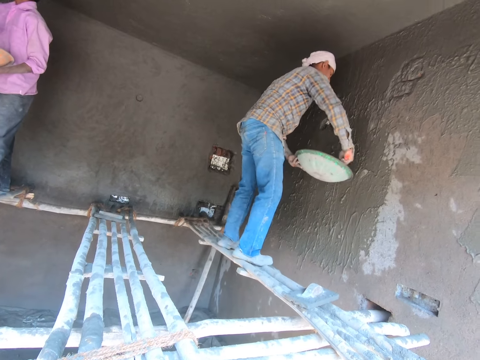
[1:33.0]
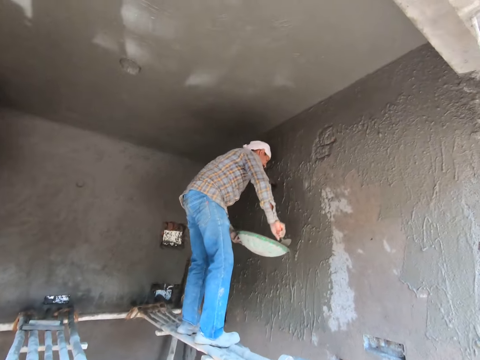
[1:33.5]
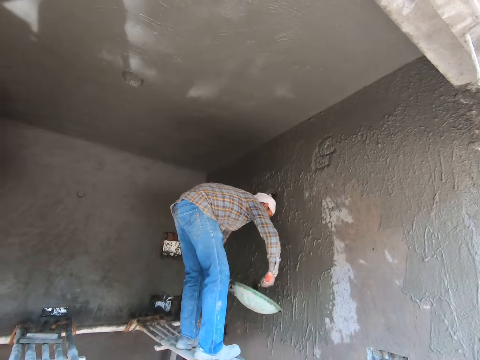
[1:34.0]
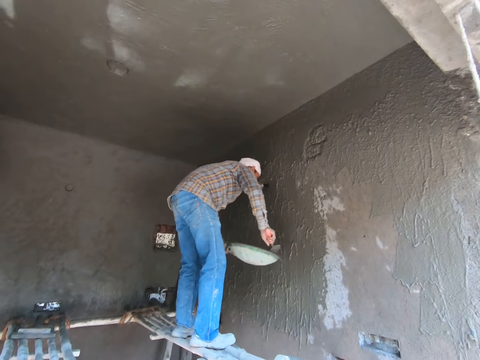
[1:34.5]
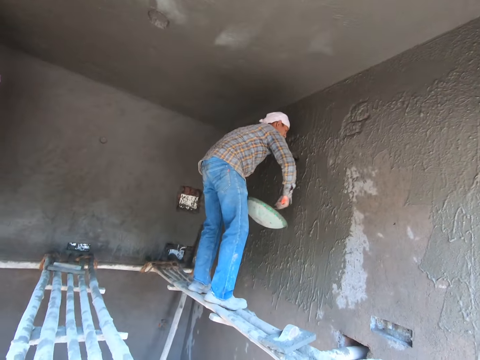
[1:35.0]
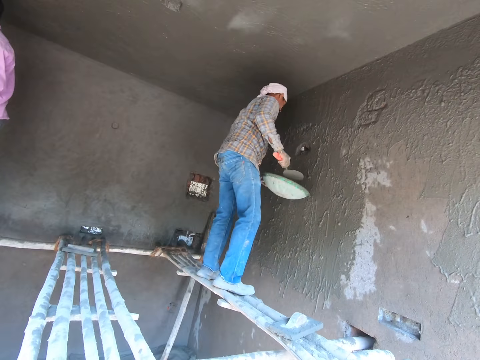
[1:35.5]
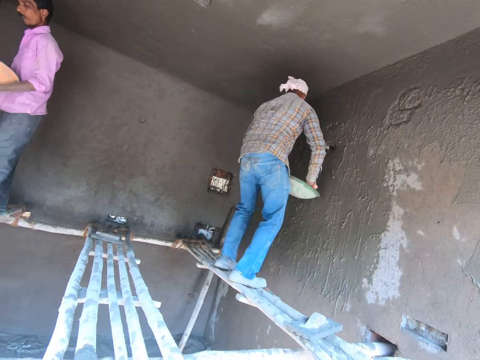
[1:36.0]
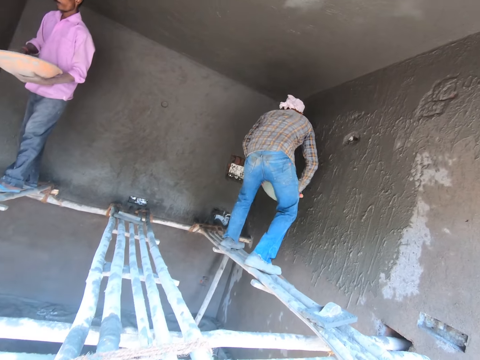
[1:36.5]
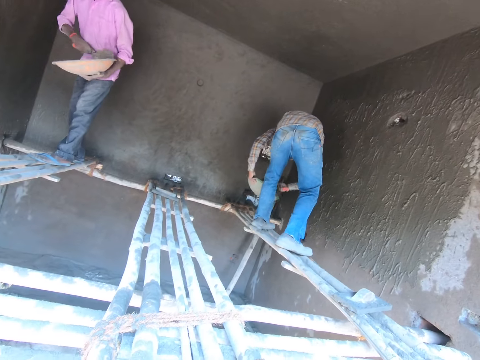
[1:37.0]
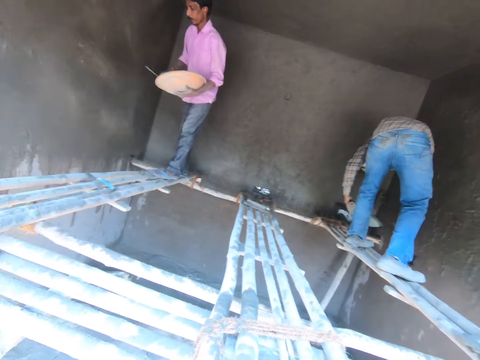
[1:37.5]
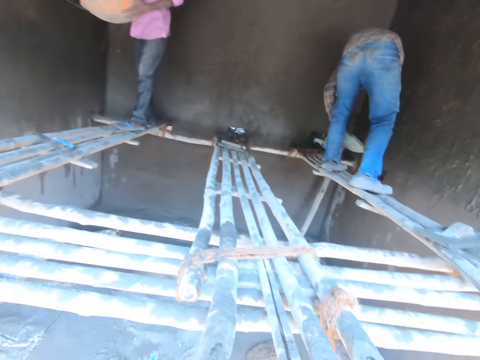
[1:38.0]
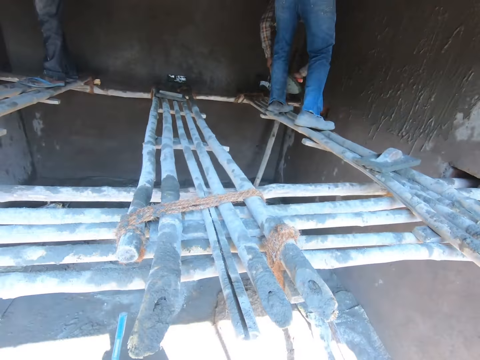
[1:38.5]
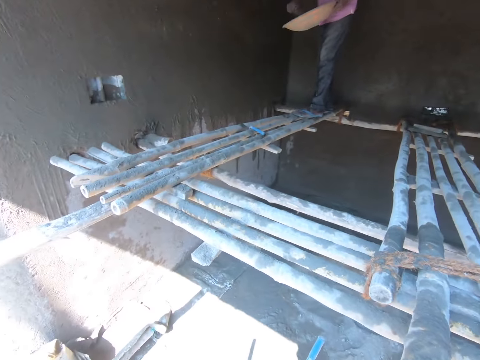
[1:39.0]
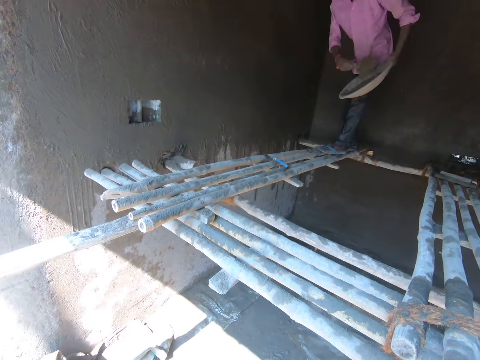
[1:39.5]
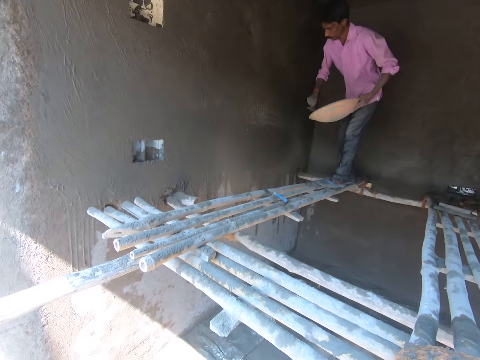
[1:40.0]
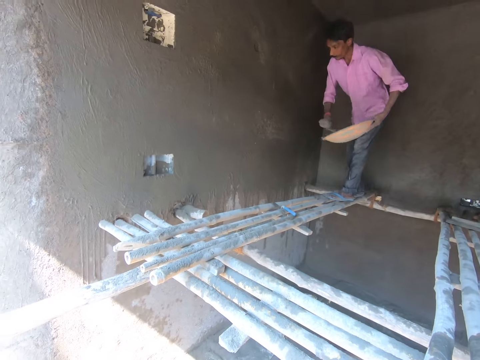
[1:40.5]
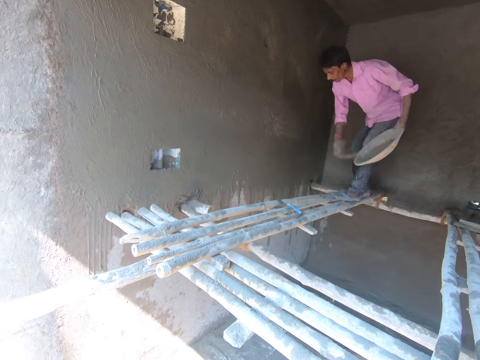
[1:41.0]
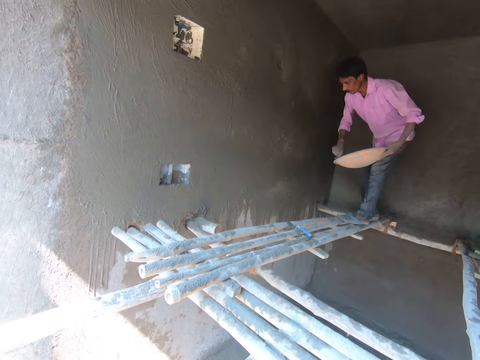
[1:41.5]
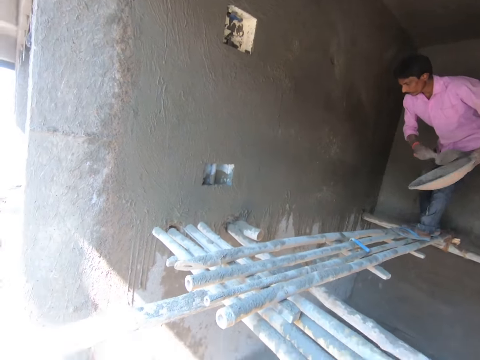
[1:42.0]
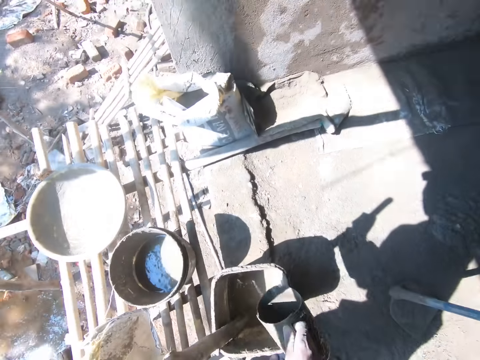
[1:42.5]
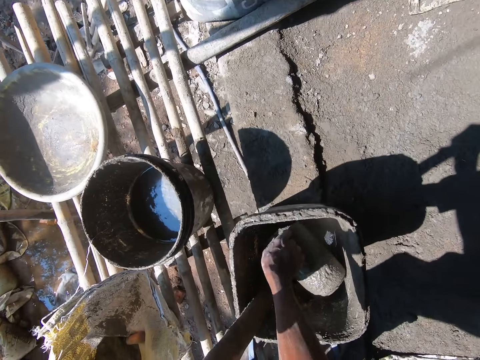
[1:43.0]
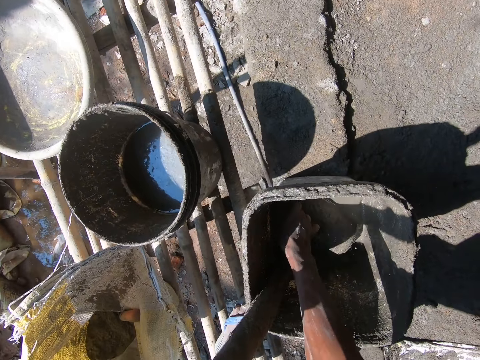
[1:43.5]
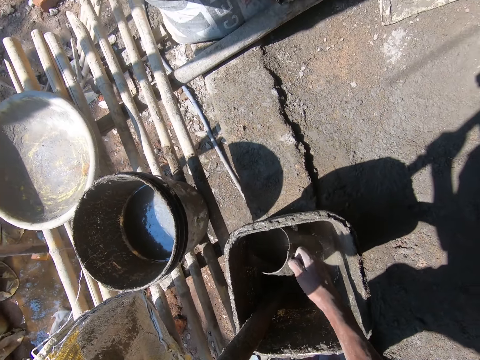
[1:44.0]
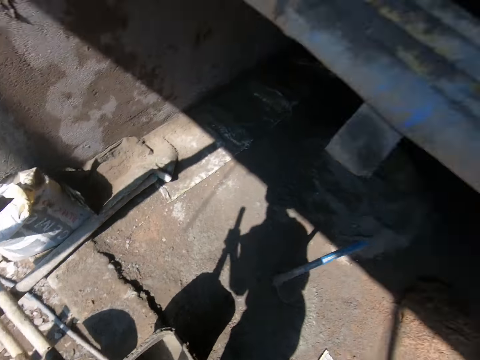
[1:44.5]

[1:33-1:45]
A man pastes the mortar on the wall. The camera wearer fetches some mortar with the jar.

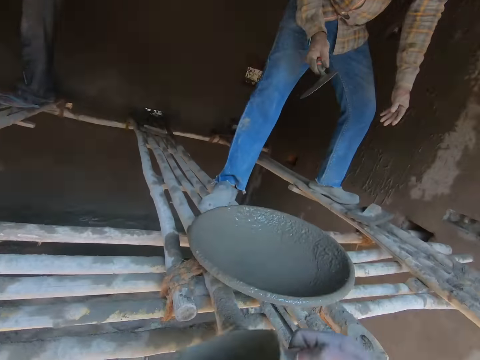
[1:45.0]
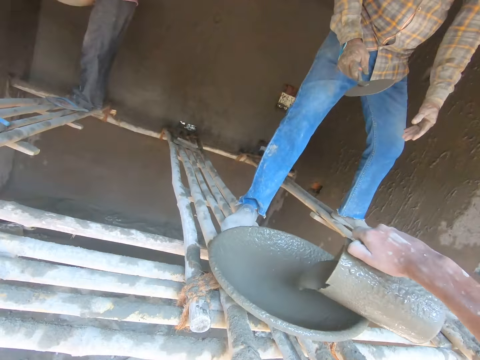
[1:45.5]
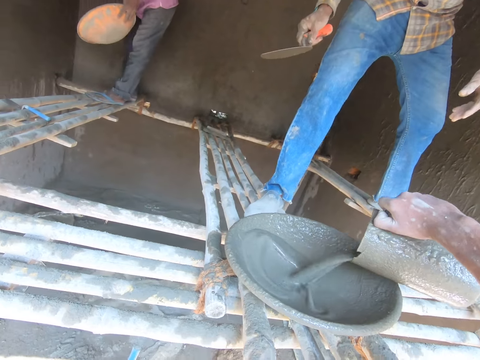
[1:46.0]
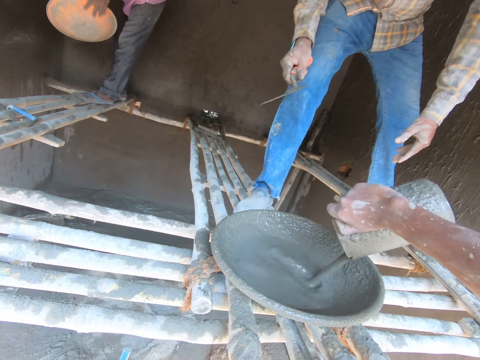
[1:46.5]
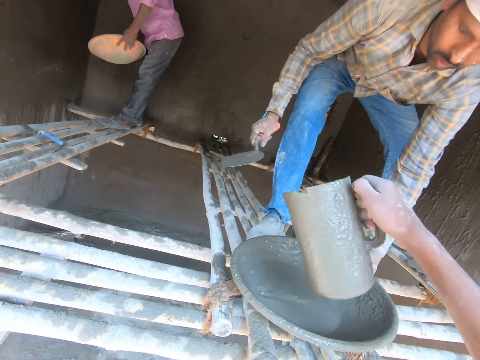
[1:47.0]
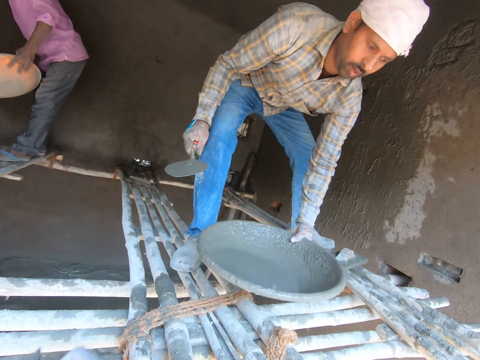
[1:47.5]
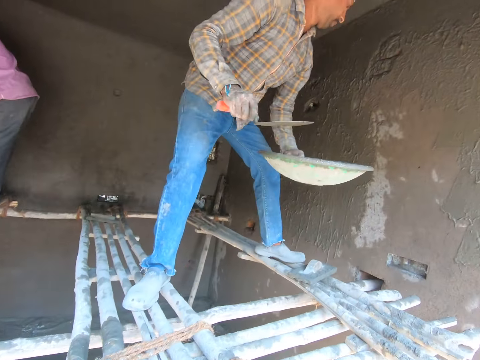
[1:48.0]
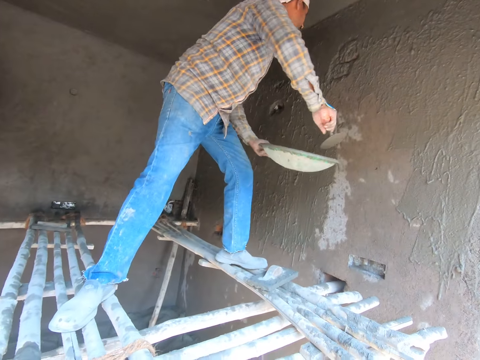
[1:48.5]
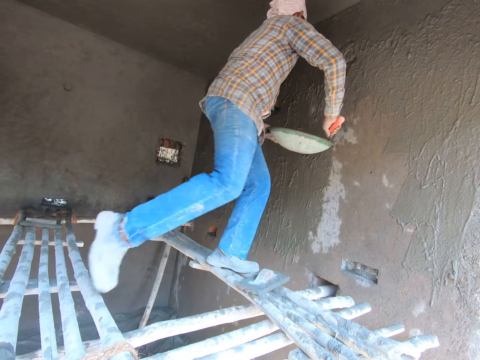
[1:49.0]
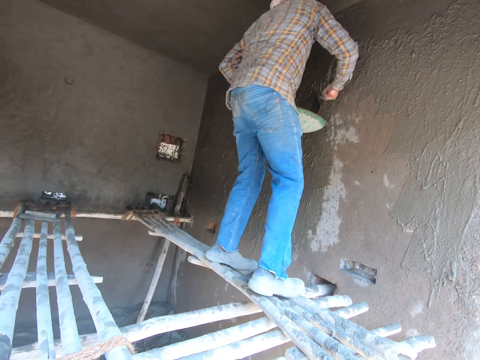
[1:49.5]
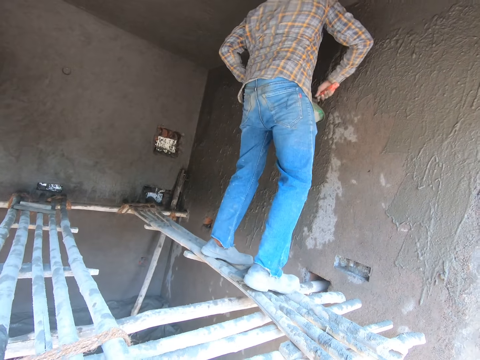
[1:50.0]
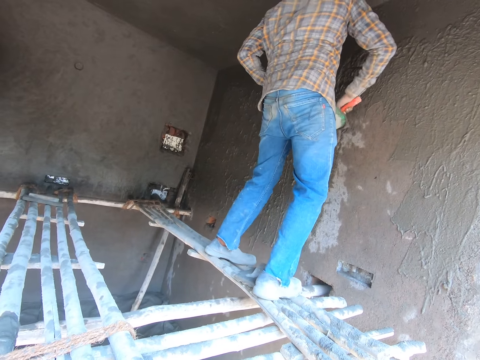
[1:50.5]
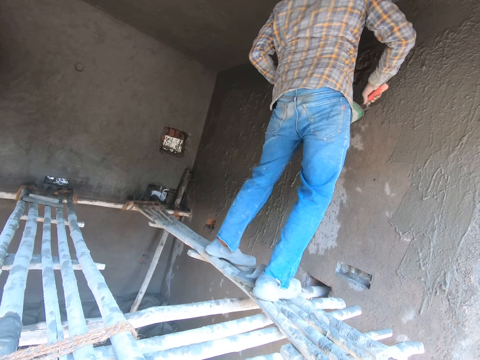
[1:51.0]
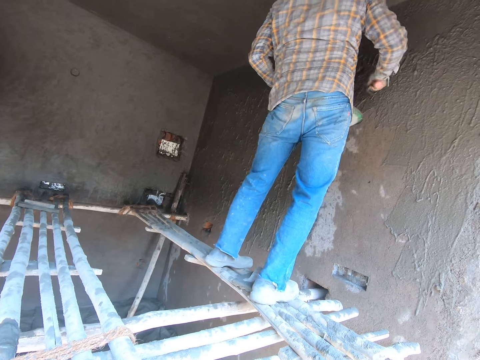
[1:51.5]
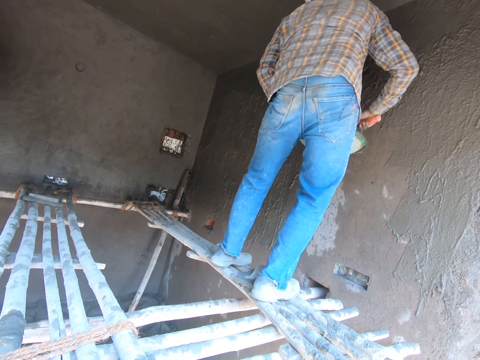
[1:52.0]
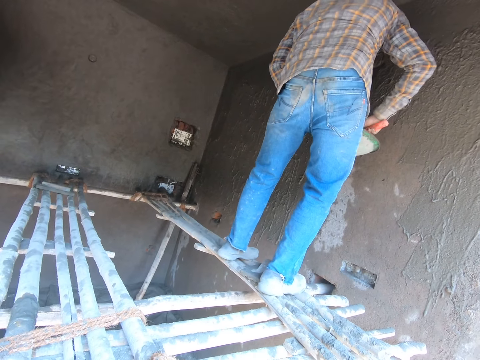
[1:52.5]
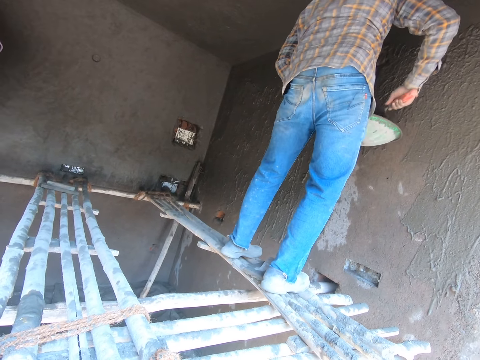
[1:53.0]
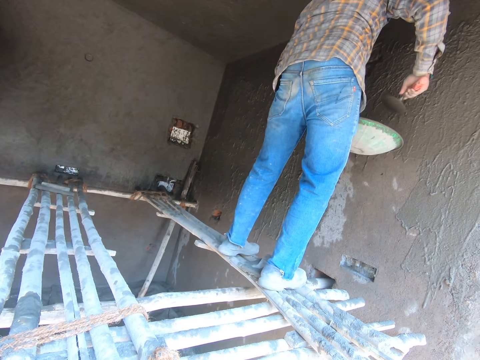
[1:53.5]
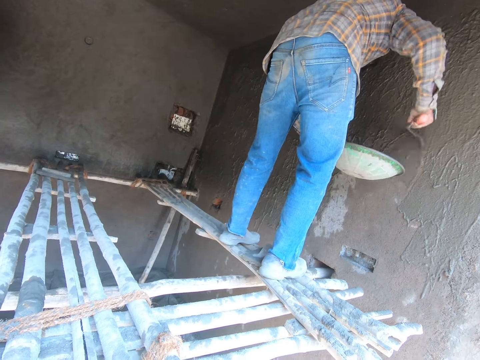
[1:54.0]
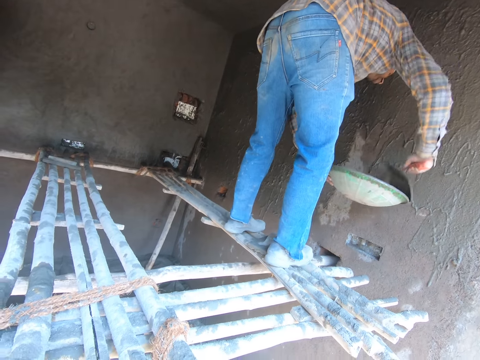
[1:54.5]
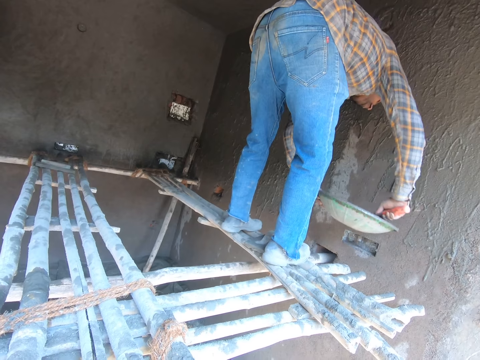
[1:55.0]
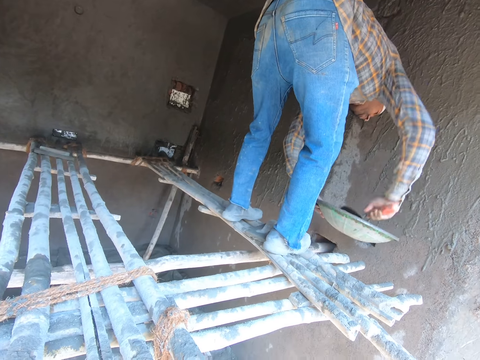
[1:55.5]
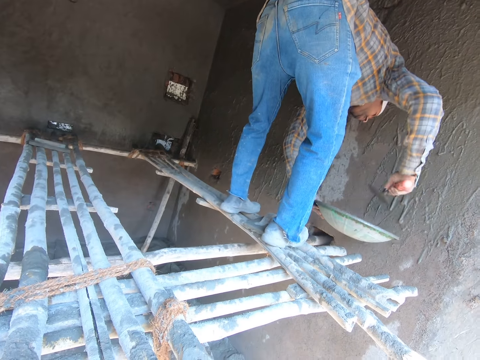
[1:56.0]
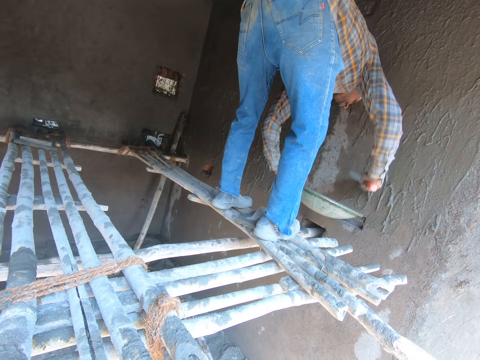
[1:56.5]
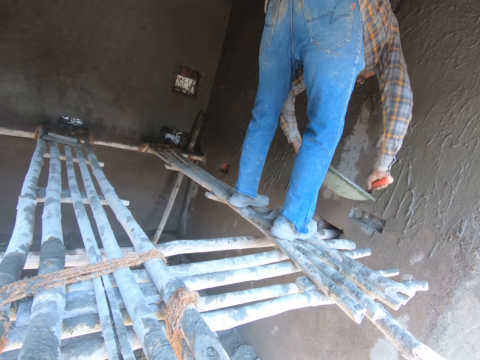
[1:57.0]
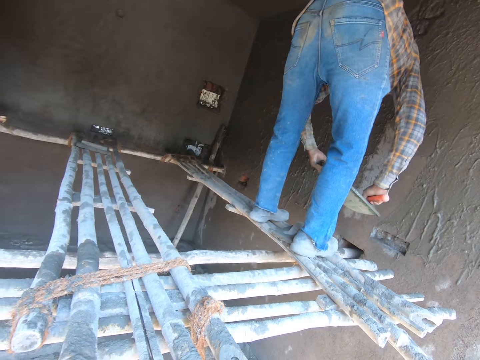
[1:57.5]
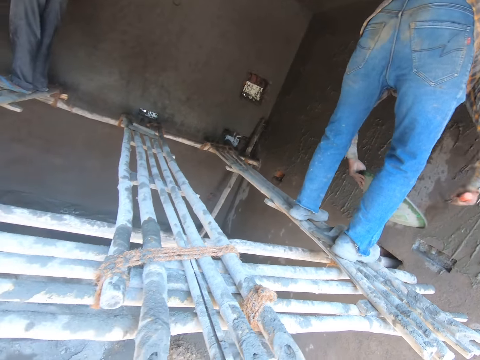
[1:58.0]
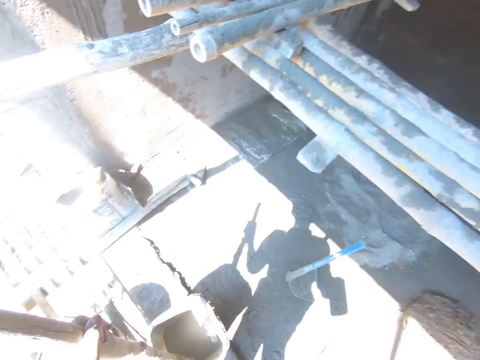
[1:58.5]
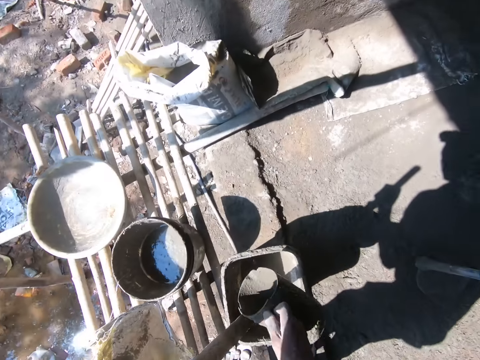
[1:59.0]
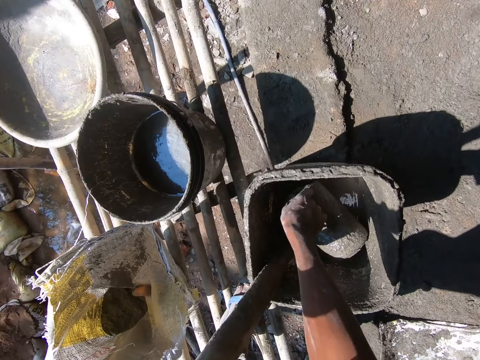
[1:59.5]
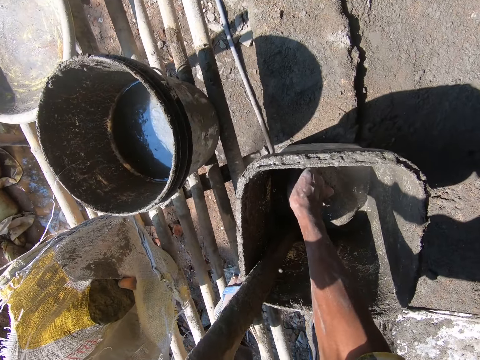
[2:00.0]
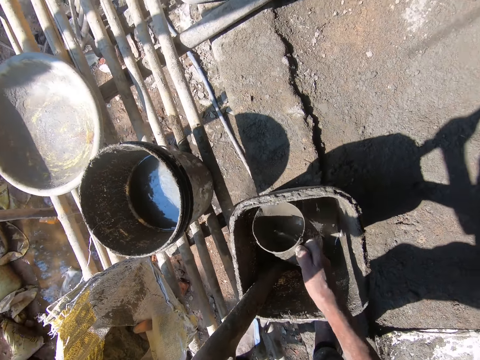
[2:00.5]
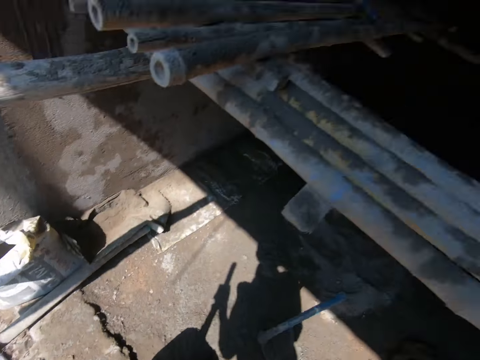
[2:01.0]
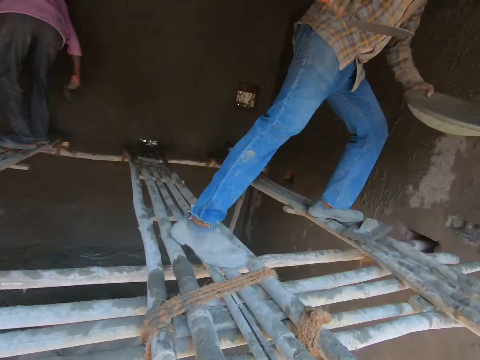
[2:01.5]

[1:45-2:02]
The camera wearer pours the mortar on the basin. A man carries the basin of mortar and pastes the mortar on the wall. The camera wearer fetches some mortar with the jar.
